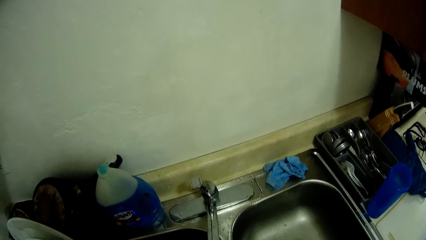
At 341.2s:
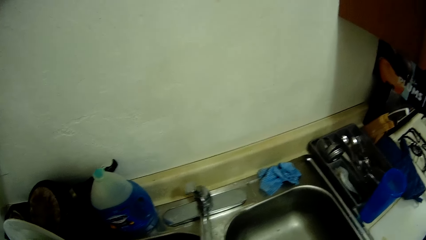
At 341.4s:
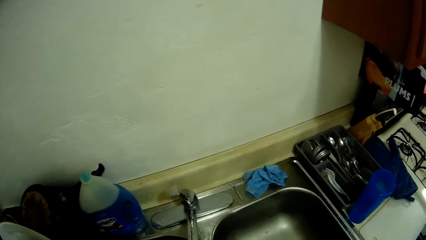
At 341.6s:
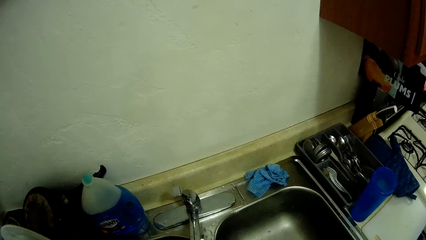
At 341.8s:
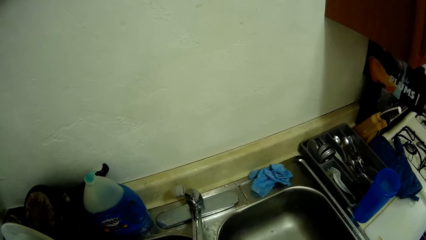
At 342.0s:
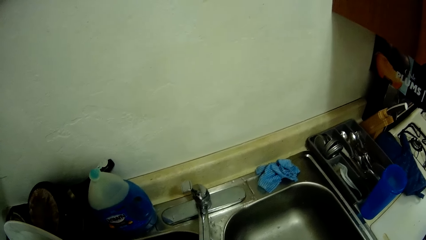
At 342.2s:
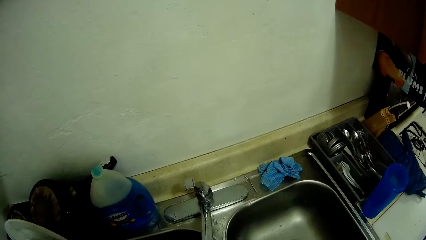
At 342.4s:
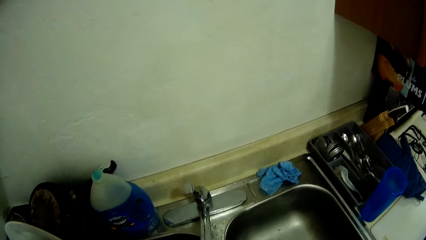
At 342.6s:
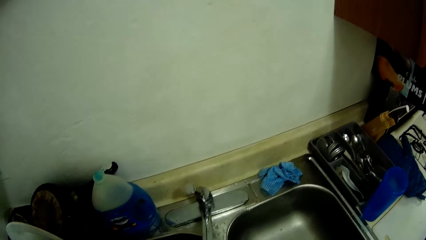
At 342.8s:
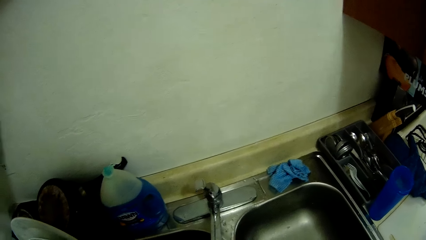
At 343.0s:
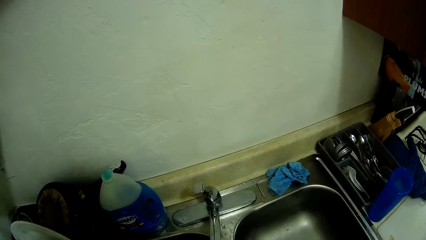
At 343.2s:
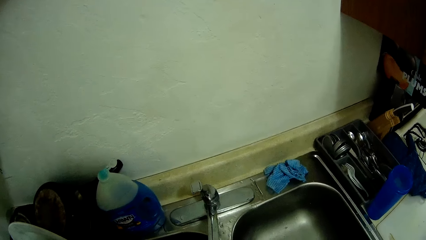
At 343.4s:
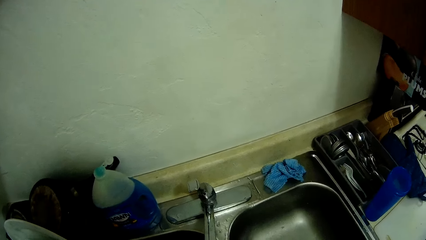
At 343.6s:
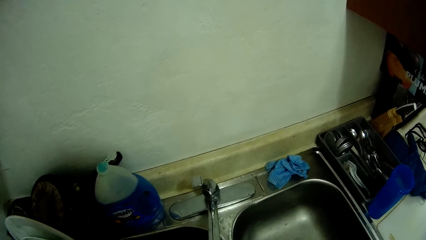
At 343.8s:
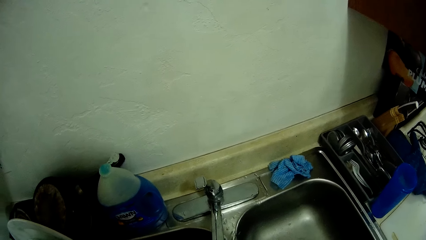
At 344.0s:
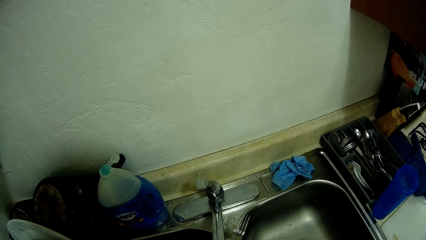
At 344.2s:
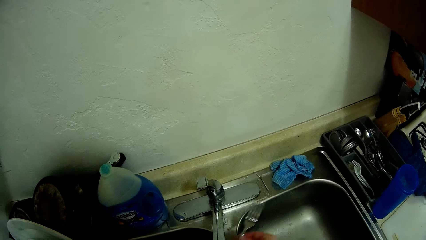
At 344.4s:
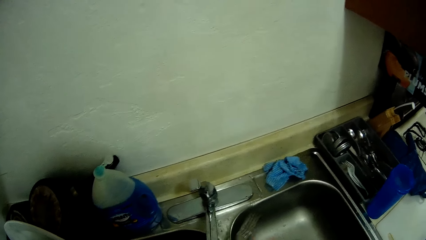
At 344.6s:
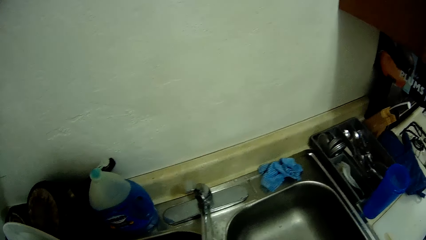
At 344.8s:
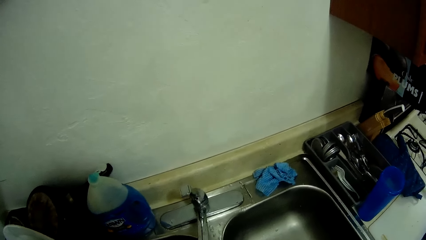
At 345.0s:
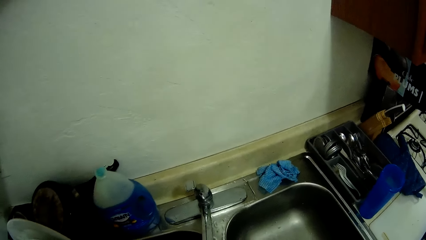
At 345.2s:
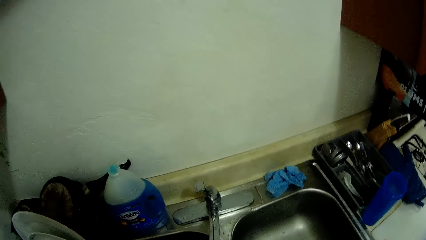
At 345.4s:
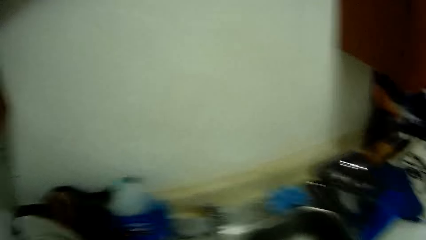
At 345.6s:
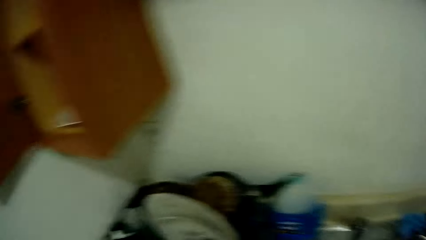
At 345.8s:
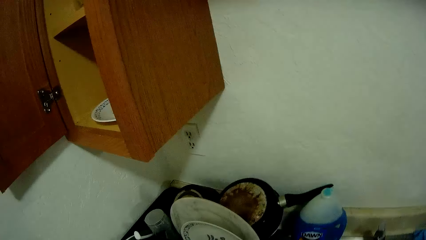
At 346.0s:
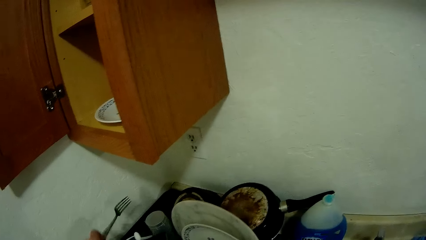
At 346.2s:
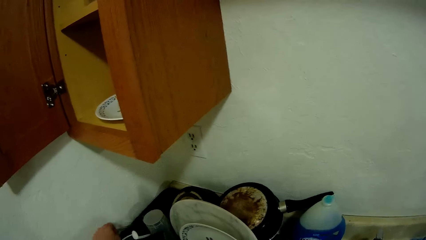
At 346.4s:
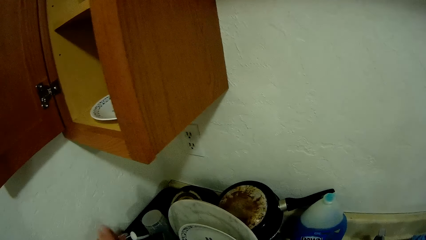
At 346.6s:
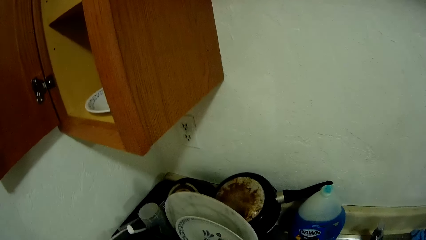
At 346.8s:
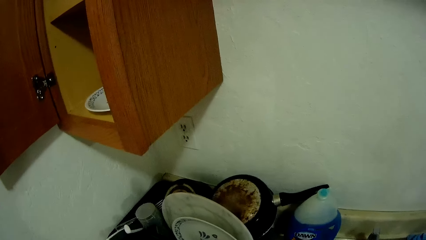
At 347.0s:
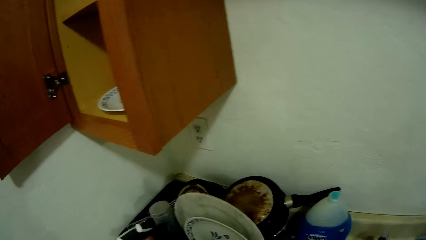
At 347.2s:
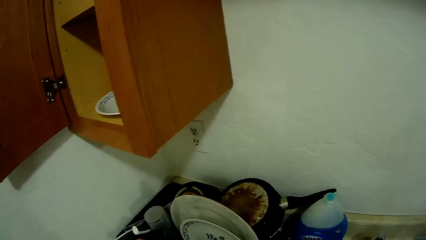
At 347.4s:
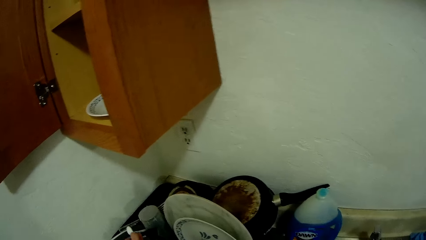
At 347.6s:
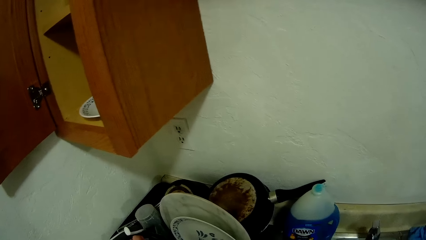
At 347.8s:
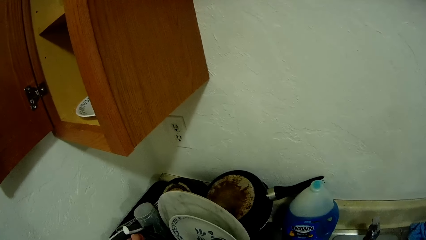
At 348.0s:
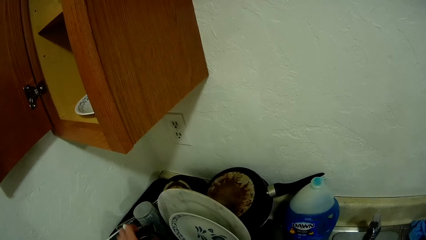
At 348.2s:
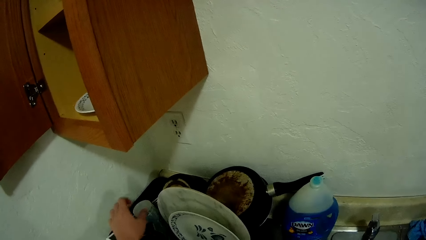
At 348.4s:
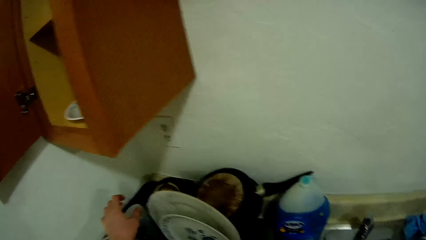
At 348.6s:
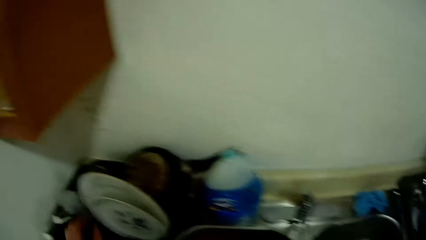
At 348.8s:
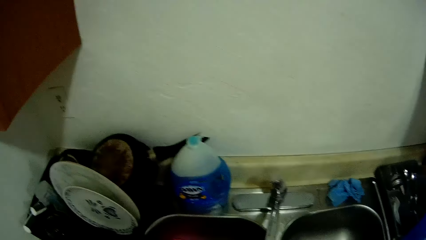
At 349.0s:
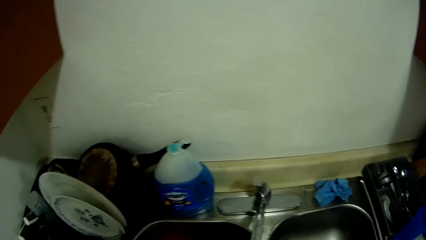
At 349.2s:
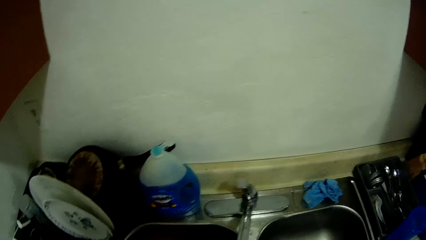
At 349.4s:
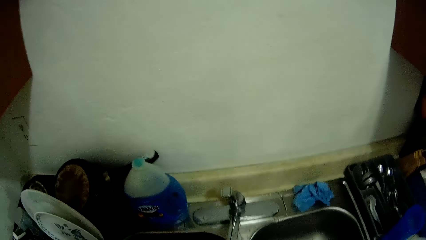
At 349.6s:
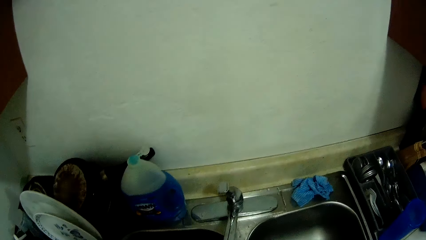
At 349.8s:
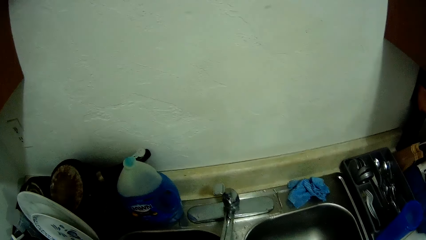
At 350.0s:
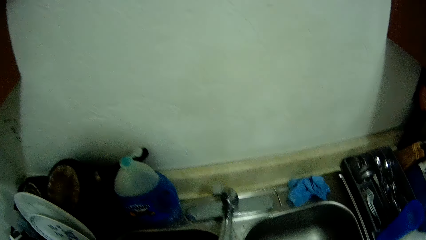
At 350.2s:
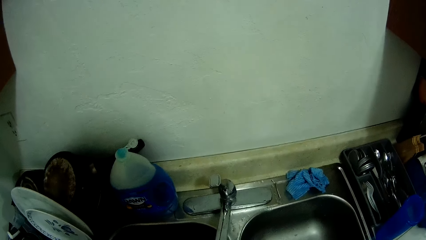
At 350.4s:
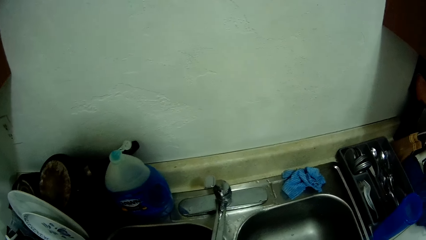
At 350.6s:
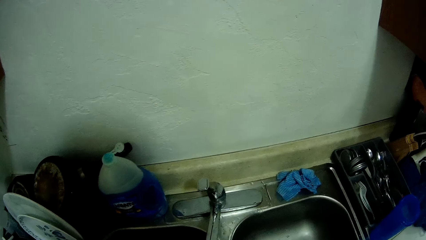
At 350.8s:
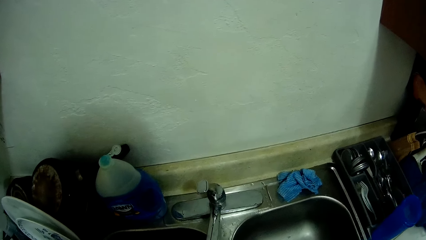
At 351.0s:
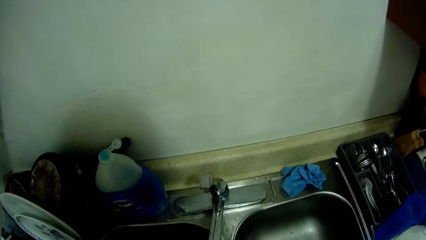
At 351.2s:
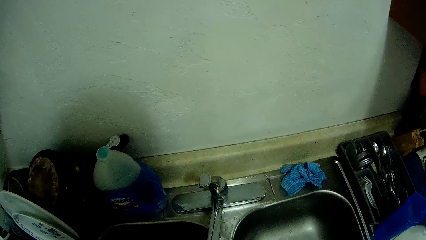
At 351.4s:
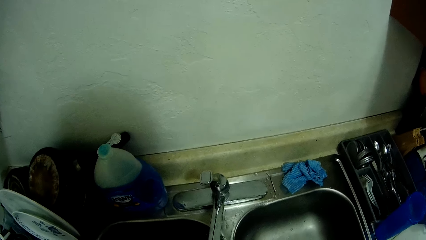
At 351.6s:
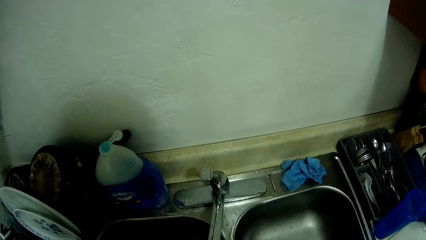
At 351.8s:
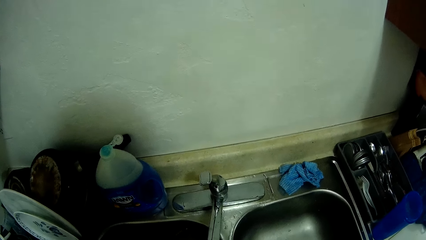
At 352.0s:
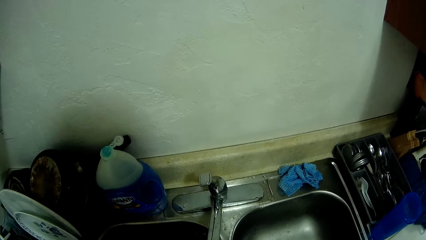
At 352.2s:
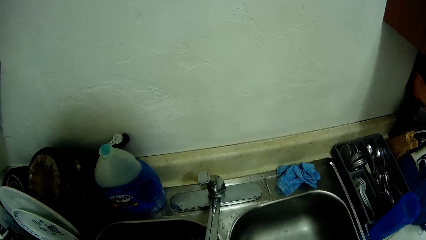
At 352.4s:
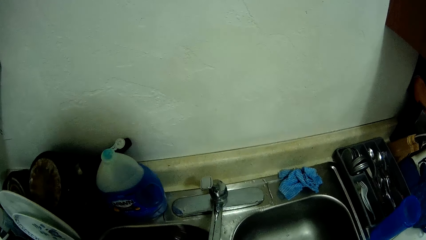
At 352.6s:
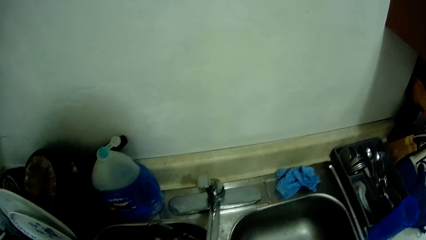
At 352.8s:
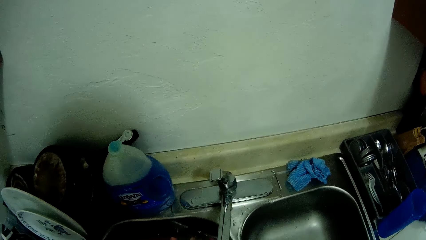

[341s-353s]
The camera wearer holds a fork in her right hand. She drops the fork in the plate with her left hand. She places a spoon in a rack. She cleans the cup.

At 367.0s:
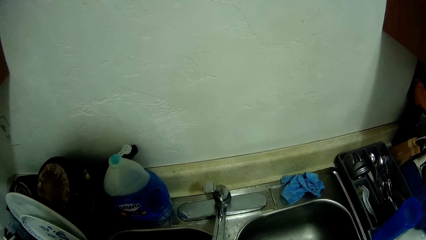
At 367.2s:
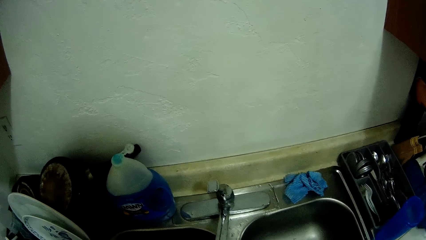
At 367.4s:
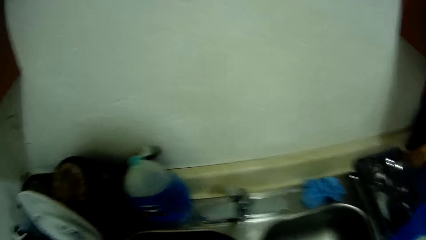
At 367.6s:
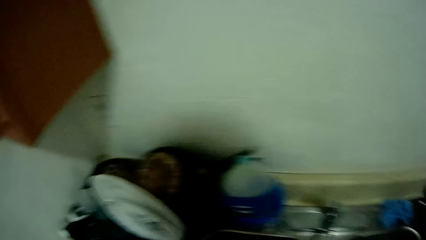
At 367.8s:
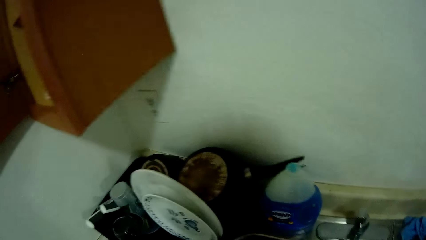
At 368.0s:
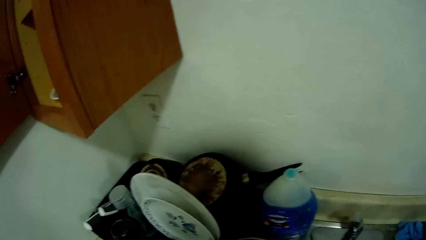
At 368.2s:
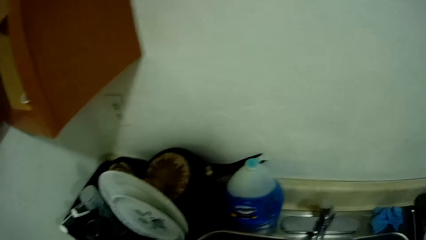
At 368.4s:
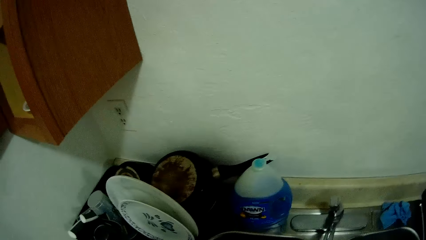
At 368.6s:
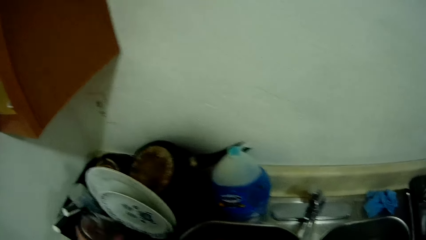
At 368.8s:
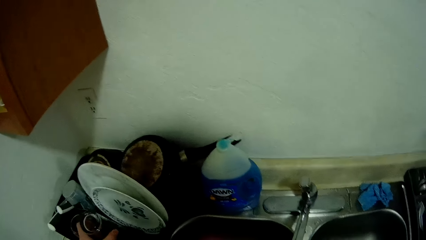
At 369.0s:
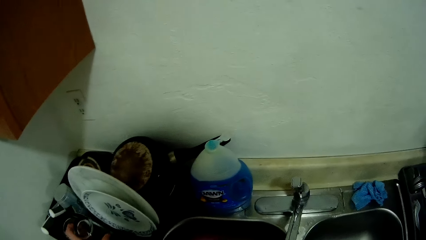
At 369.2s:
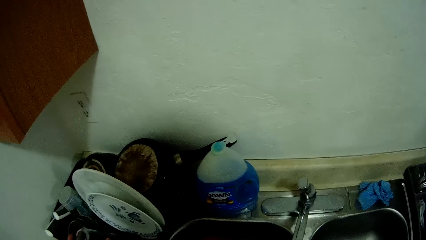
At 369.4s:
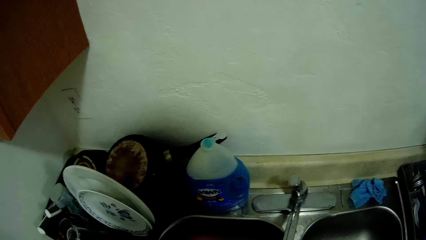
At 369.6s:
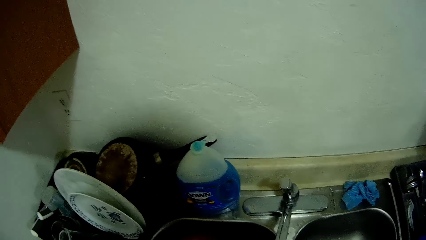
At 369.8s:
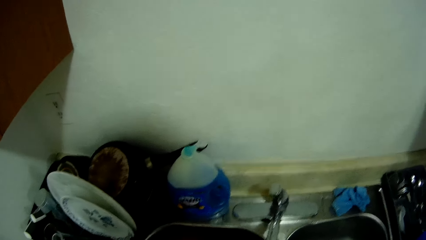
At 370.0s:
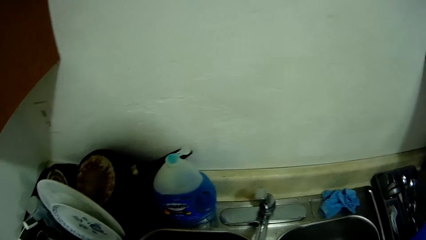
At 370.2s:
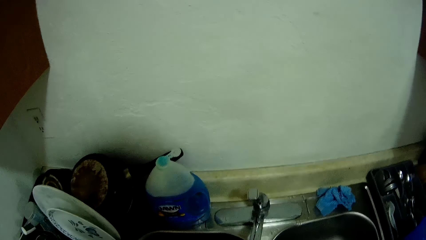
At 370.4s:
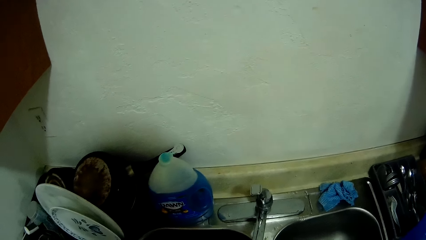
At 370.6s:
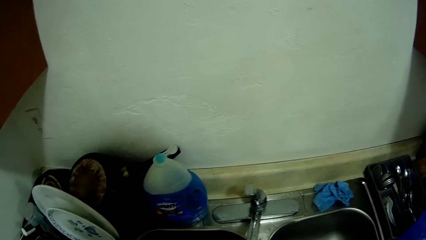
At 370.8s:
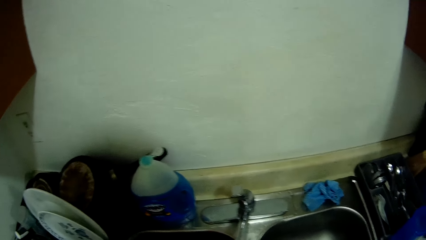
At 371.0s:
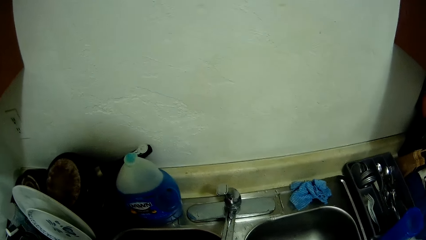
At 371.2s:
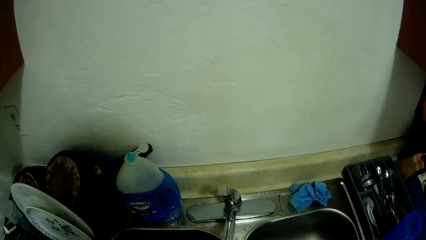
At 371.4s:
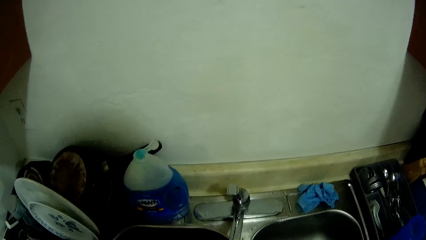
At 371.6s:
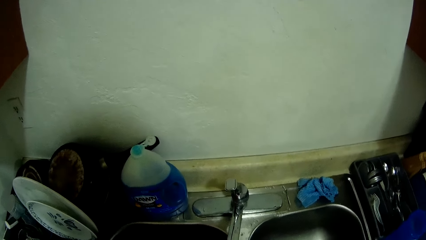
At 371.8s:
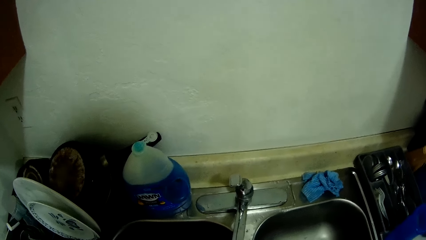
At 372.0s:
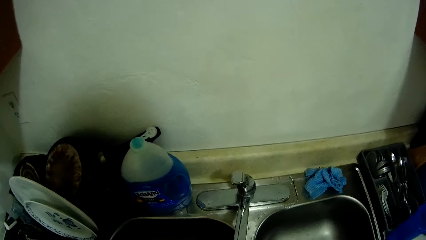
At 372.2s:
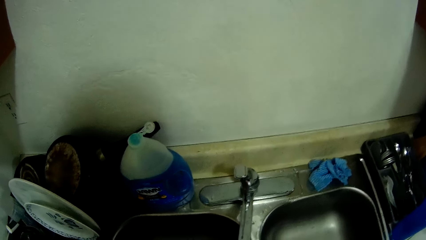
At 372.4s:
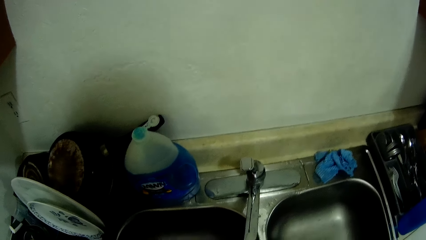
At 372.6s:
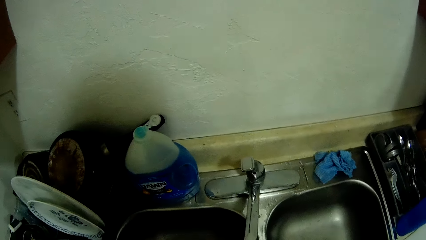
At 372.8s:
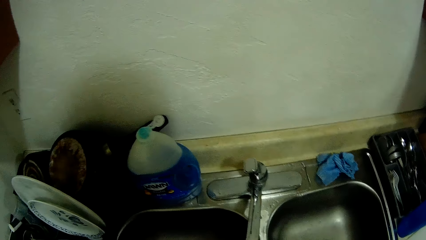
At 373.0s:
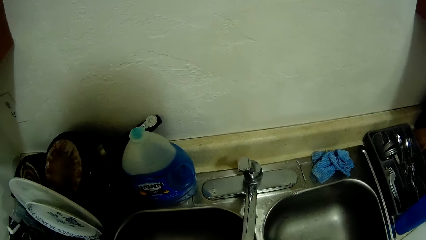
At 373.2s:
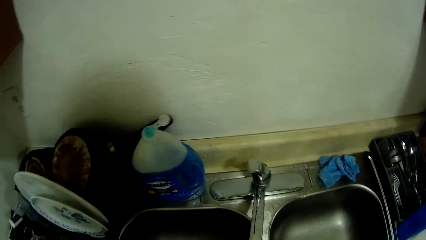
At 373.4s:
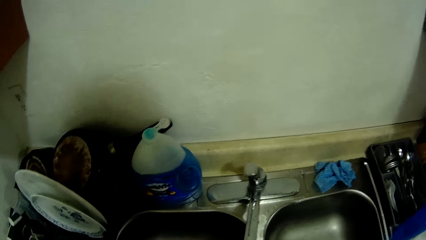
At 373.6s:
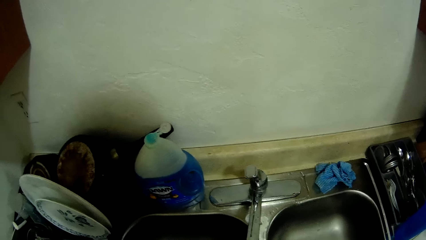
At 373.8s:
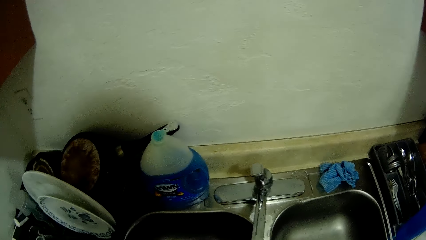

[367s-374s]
The camera wearer drops a glass cup in the basket with her left hand. She cleans the bowl.
